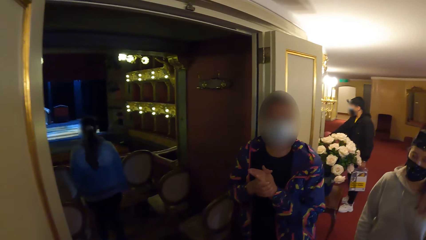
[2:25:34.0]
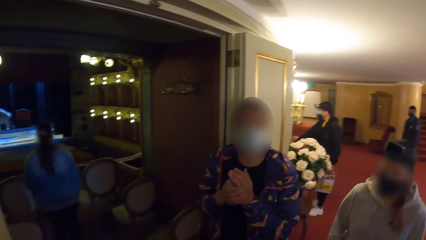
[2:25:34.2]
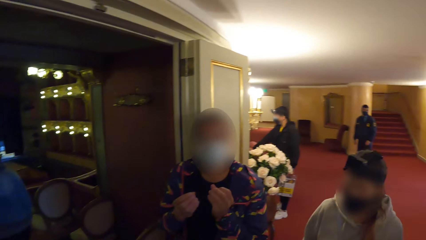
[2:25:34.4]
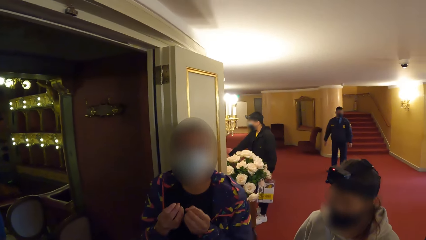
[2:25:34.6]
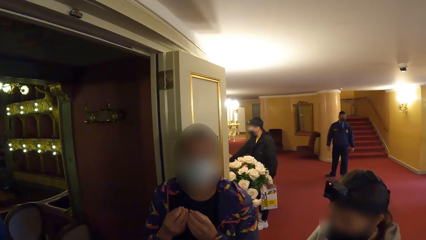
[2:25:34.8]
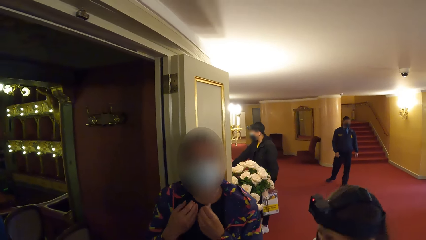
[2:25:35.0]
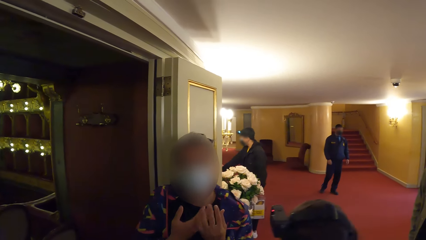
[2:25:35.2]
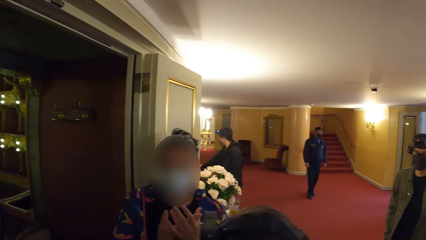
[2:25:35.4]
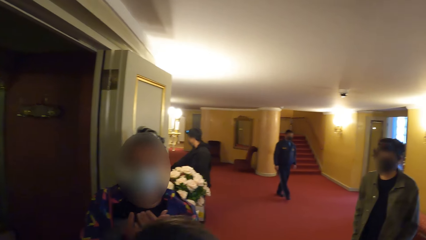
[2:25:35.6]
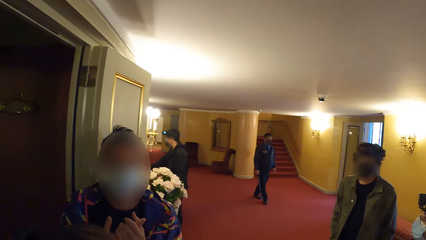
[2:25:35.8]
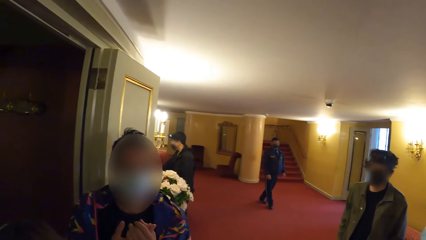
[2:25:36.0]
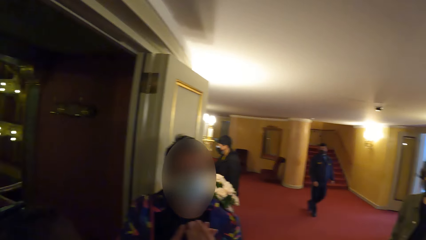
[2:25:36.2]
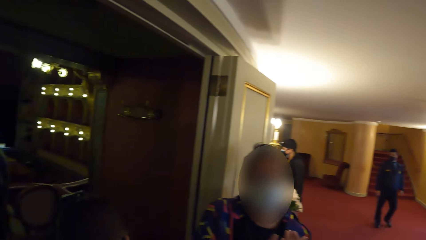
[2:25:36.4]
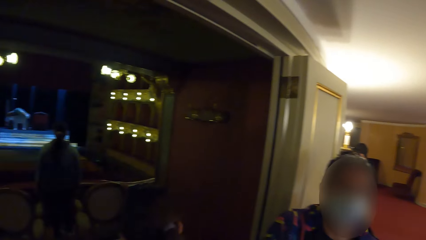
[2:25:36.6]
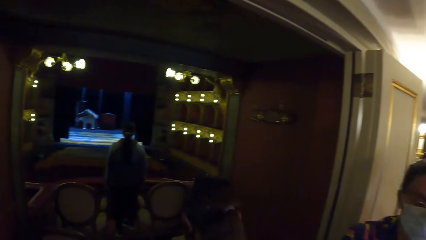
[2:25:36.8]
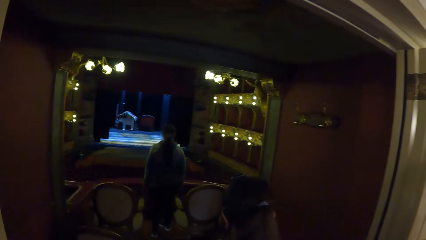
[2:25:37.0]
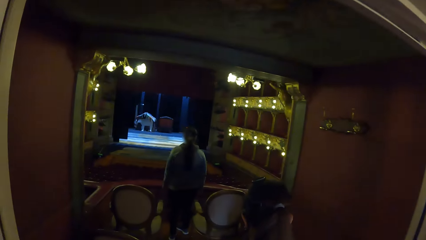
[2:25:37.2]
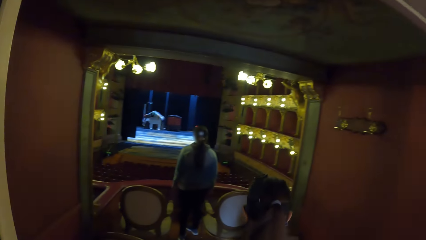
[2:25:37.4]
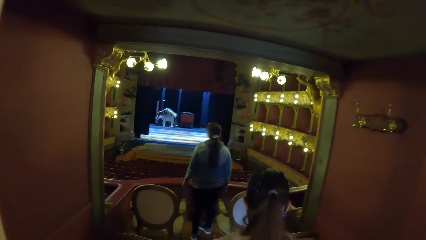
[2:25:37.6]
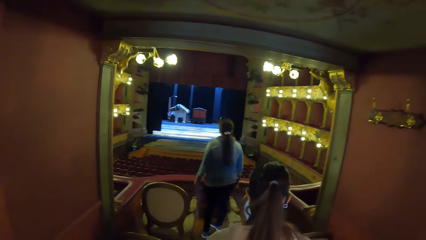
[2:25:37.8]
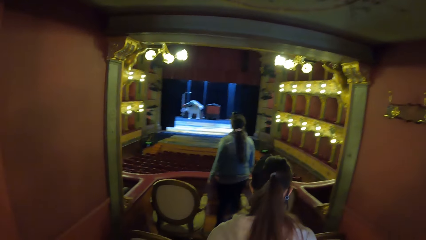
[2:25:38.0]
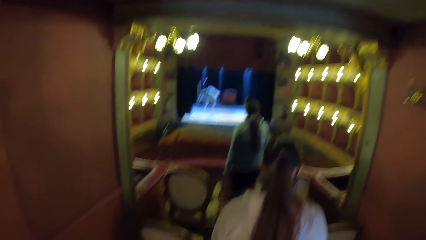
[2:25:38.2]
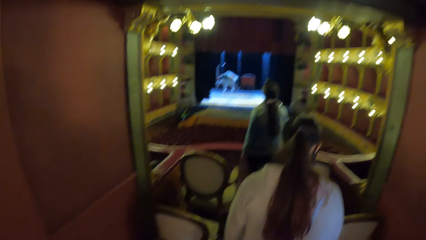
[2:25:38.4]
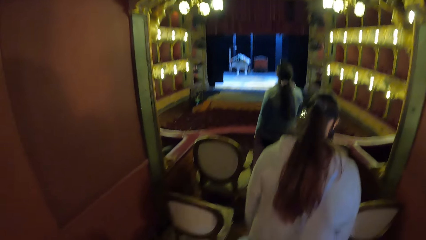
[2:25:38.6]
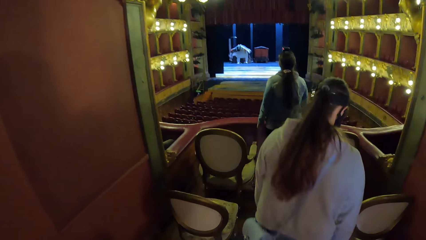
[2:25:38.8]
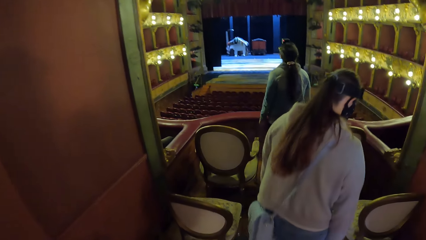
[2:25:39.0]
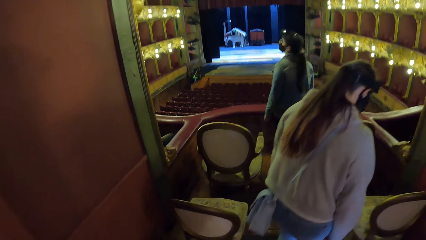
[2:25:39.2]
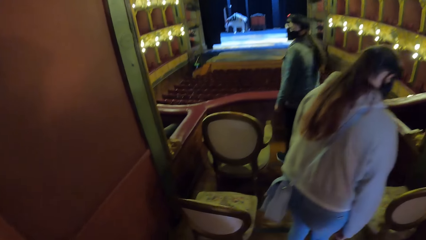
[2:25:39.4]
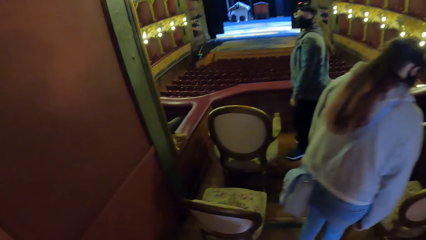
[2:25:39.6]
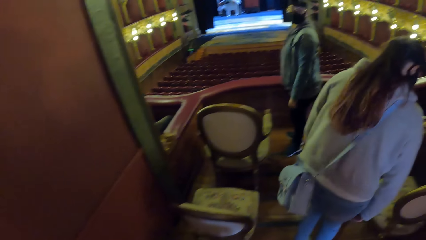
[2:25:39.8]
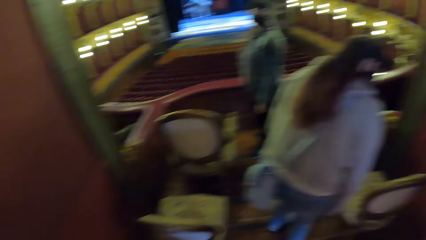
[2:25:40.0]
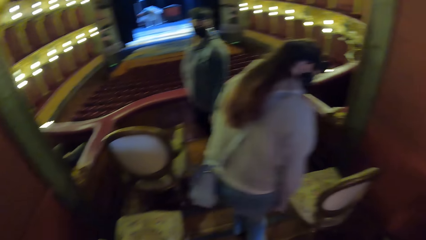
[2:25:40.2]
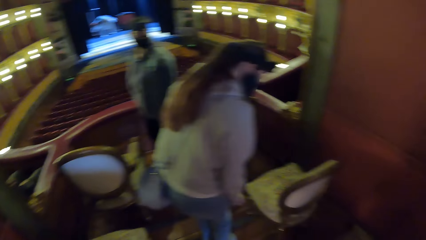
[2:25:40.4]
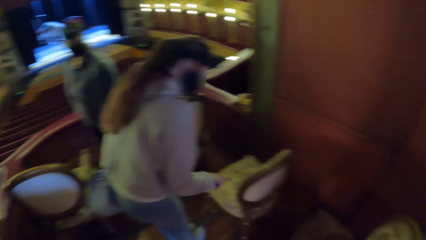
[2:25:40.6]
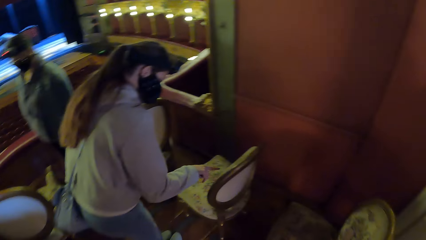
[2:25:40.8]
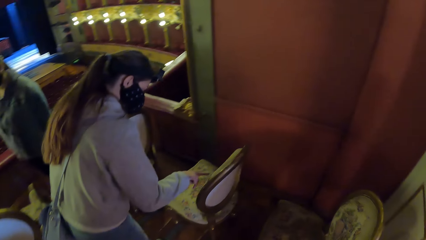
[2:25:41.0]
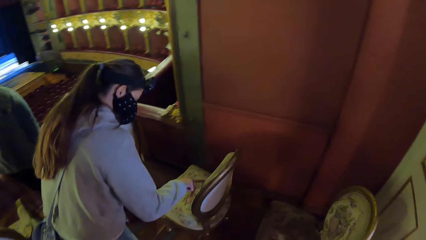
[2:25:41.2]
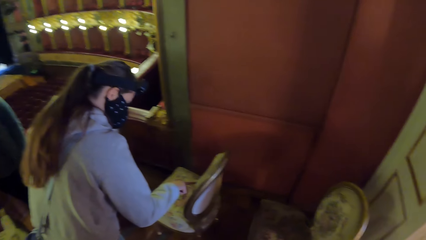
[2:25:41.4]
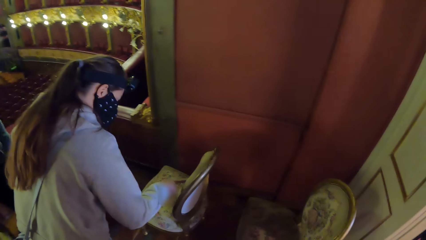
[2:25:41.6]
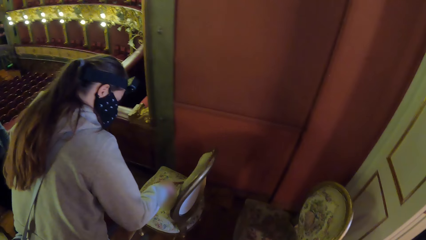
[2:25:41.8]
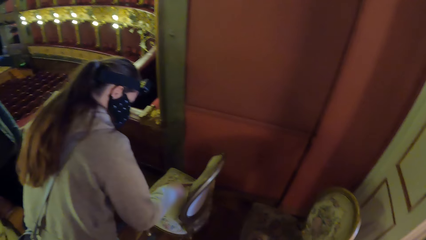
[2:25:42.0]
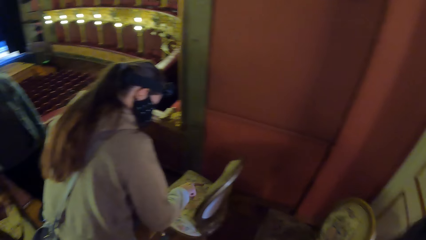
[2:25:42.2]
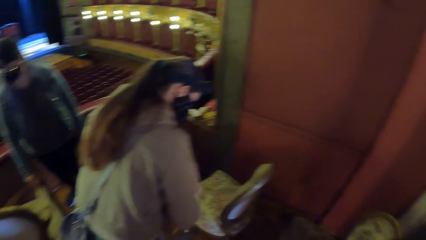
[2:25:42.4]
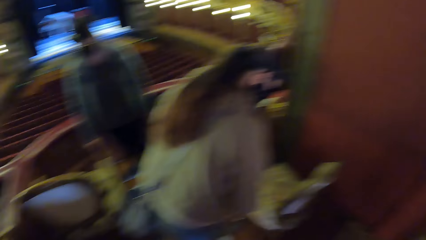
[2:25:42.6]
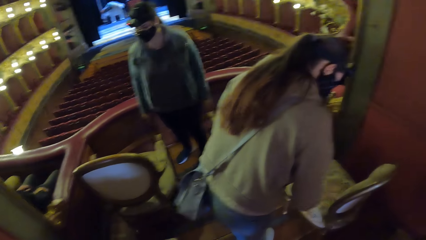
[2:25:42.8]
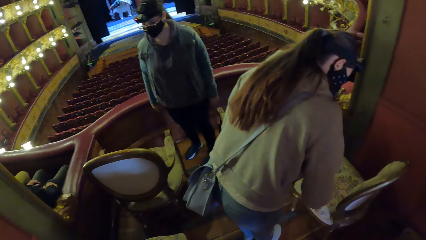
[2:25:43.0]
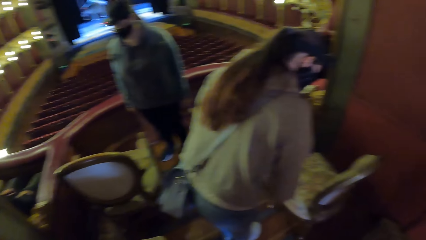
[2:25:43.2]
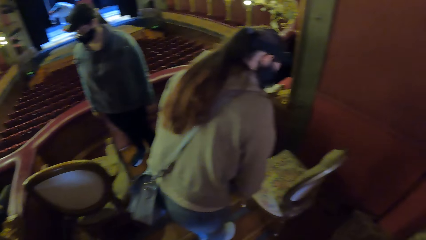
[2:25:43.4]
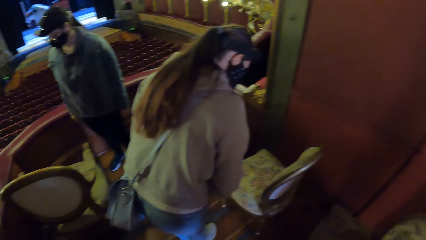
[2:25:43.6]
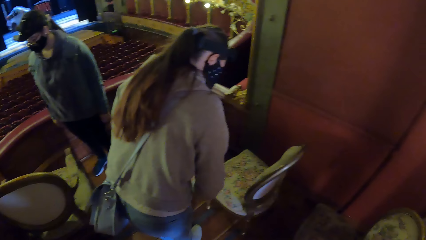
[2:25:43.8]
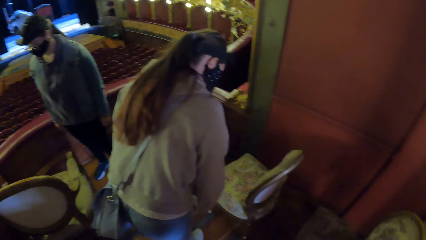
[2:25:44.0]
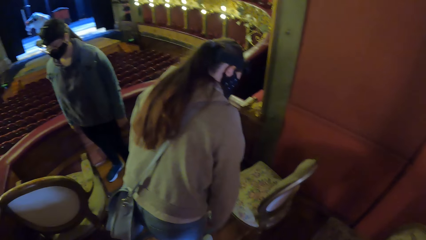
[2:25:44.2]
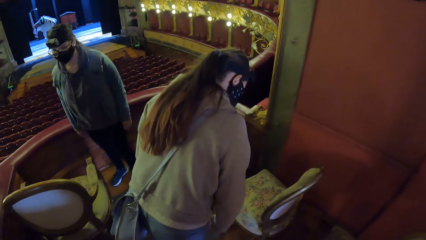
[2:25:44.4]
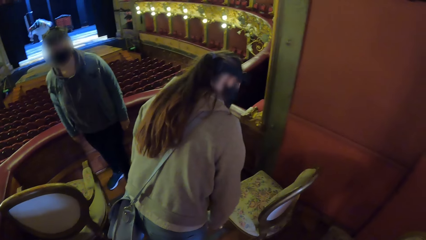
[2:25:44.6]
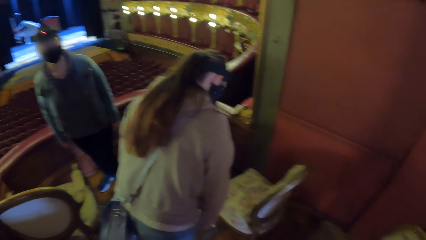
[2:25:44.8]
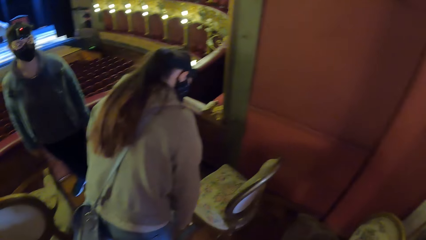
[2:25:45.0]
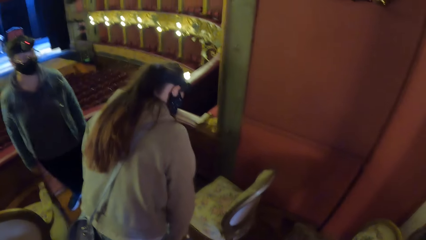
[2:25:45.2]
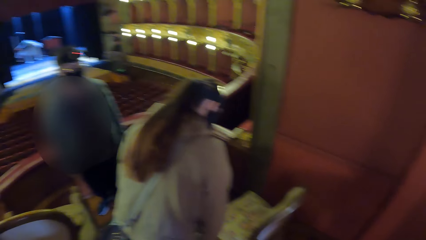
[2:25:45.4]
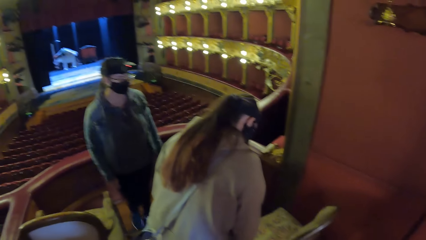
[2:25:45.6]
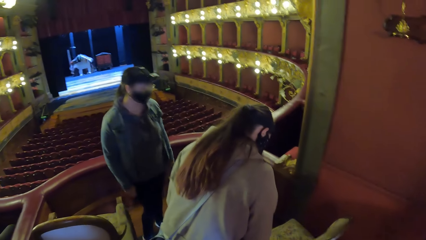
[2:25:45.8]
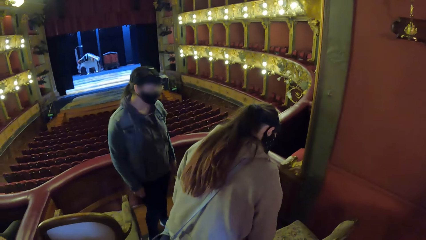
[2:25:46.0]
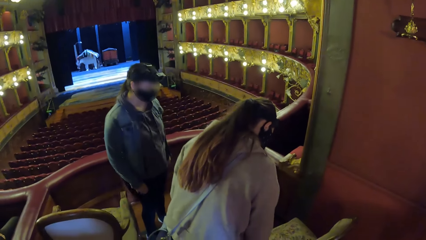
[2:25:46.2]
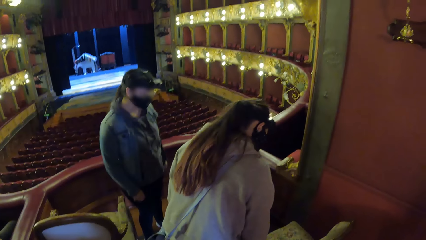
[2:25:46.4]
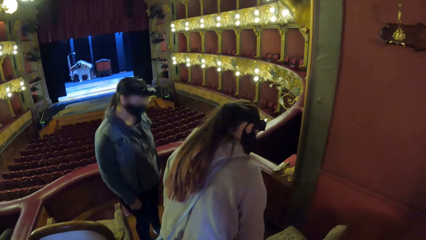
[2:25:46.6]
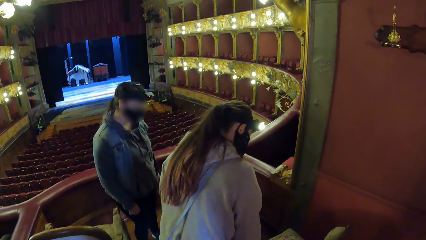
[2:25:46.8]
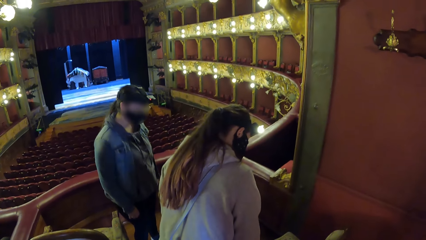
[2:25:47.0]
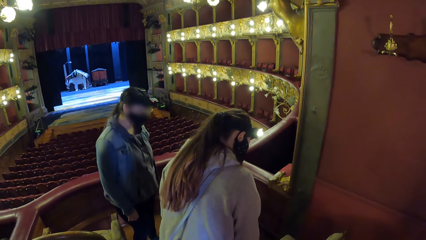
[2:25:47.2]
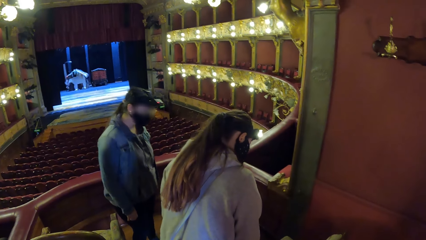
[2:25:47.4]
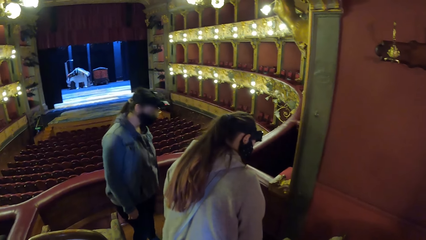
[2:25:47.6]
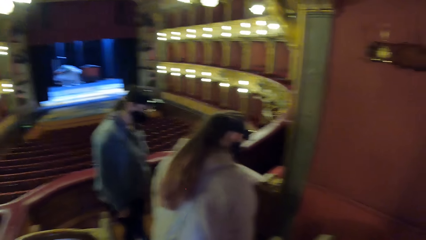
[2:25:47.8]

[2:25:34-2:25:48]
The camera wearer walks around. A person touches the chair. The camera wearer looks around.

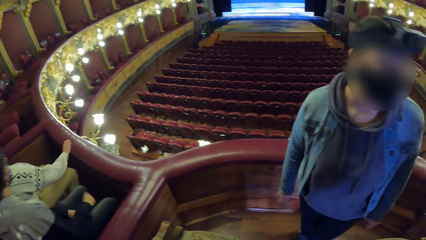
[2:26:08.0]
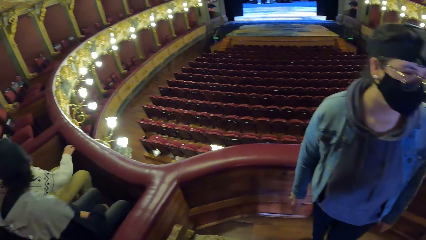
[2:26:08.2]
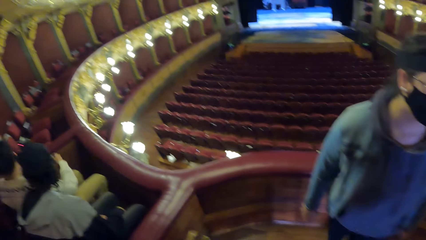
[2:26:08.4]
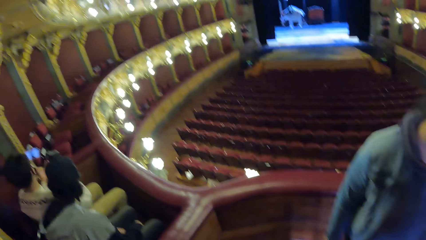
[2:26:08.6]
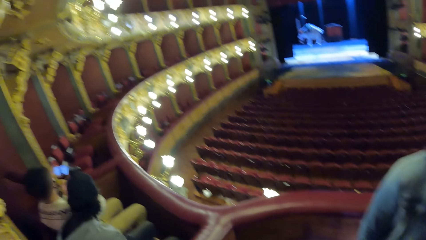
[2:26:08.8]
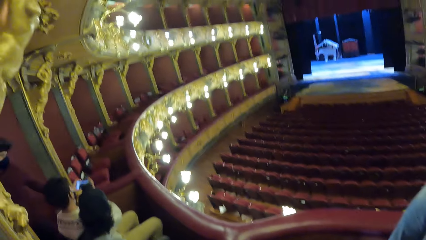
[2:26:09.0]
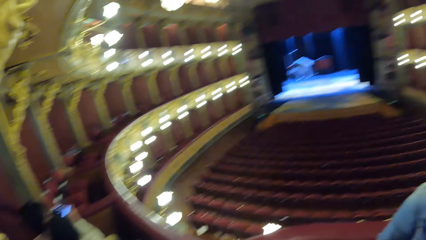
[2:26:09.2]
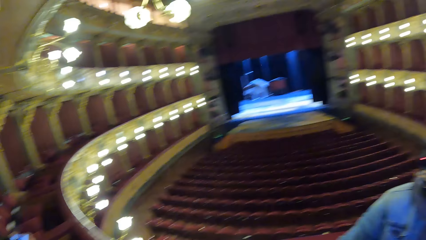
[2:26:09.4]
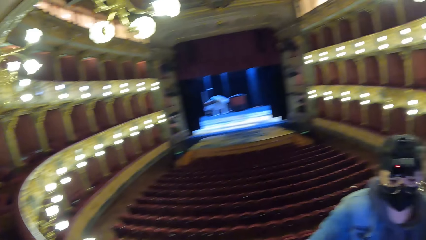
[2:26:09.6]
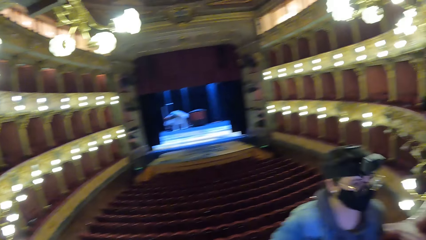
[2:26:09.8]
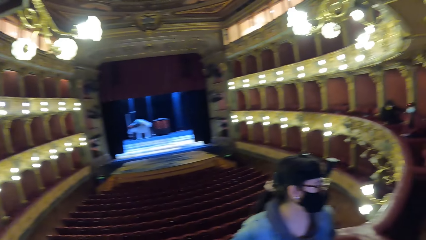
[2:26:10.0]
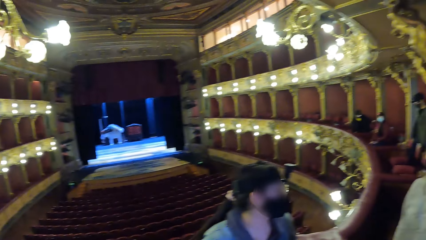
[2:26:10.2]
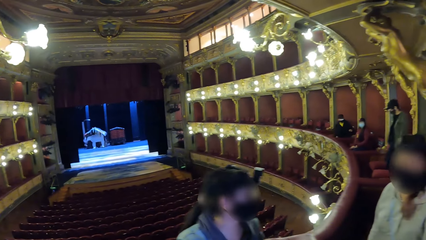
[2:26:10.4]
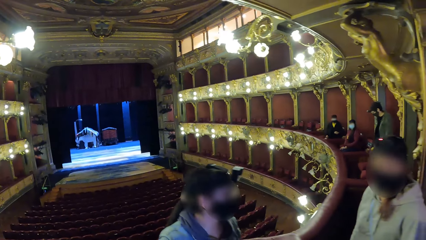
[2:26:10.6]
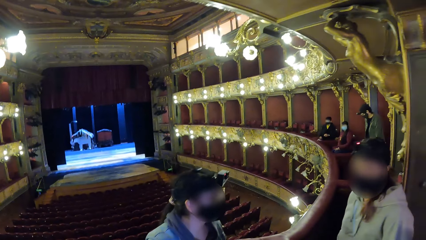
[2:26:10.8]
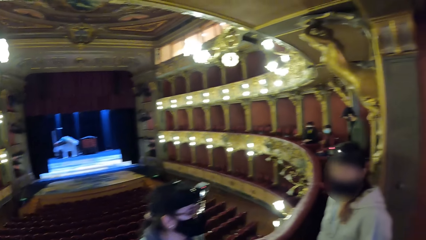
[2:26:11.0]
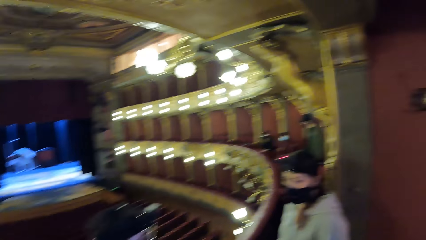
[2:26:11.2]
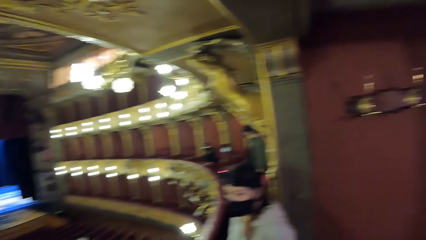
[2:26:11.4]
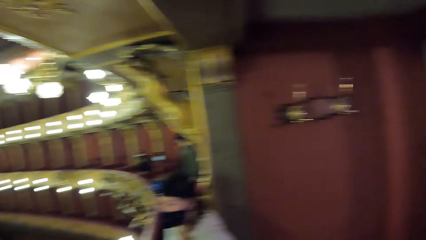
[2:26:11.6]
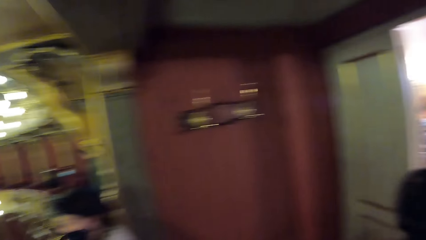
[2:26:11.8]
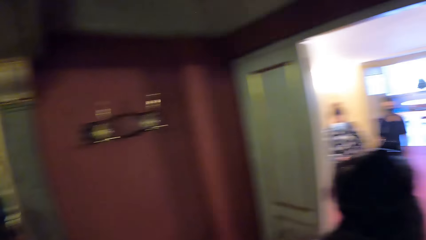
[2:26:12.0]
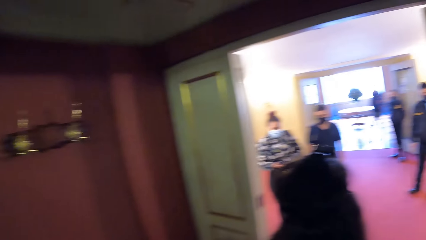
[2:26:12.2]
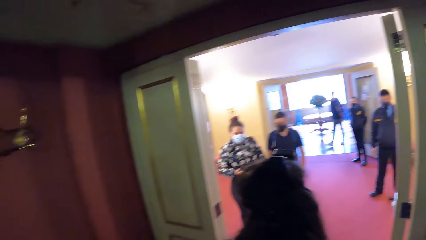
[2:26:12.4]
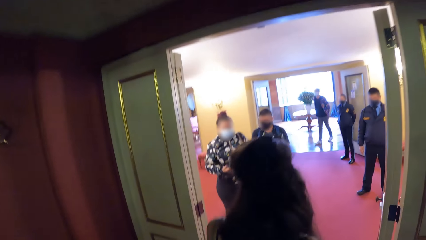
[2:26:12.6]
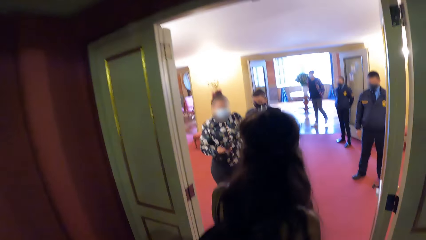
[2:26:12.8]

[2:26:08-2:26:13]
The camera wearer looks around. They move around.
